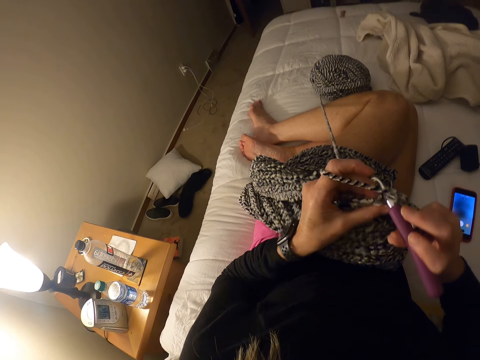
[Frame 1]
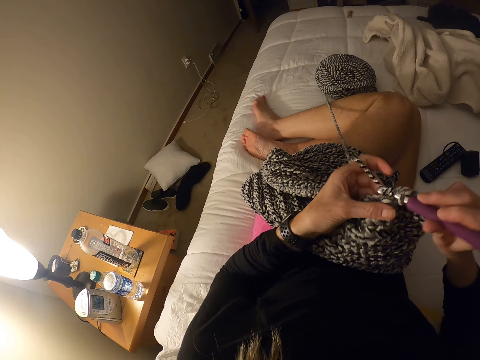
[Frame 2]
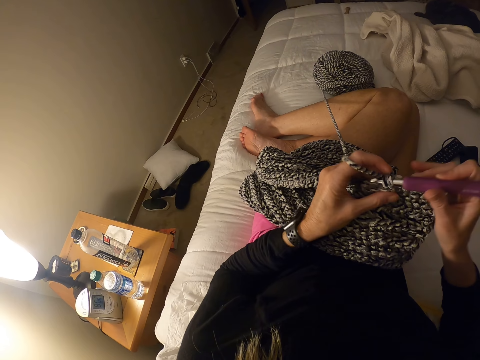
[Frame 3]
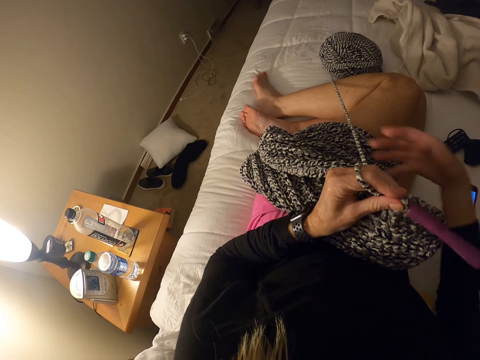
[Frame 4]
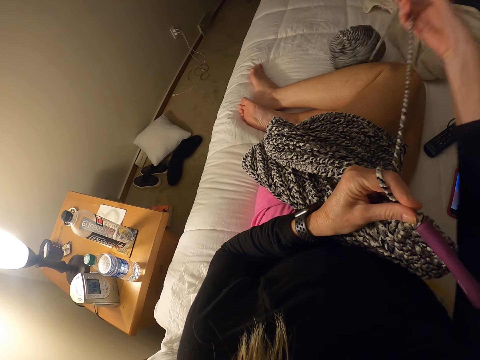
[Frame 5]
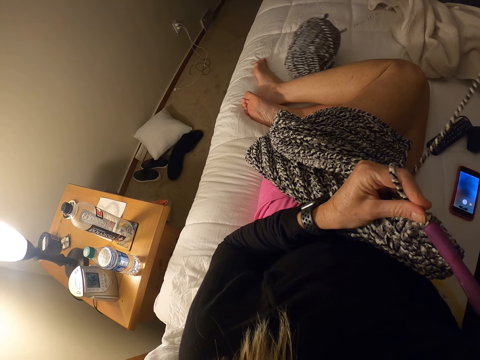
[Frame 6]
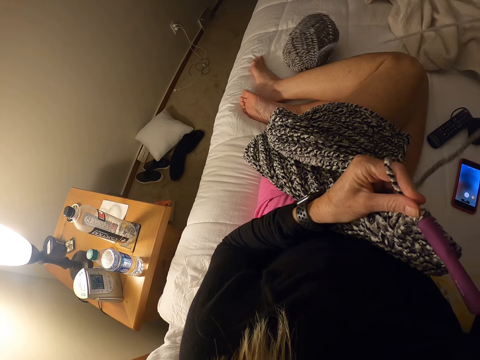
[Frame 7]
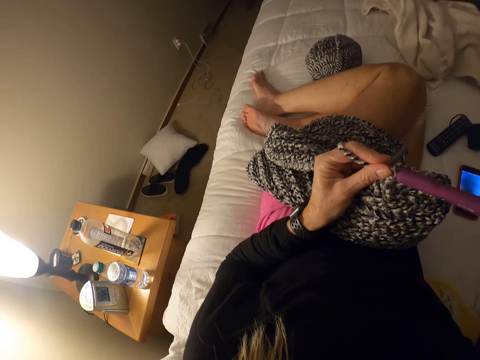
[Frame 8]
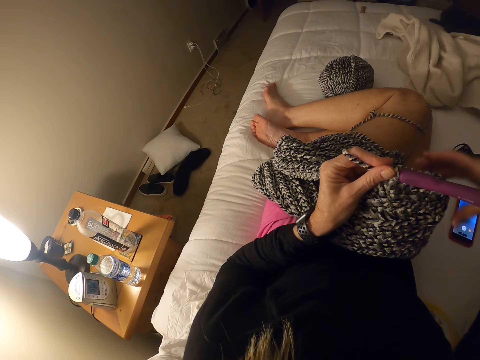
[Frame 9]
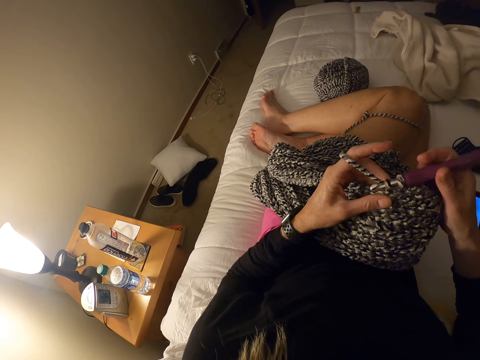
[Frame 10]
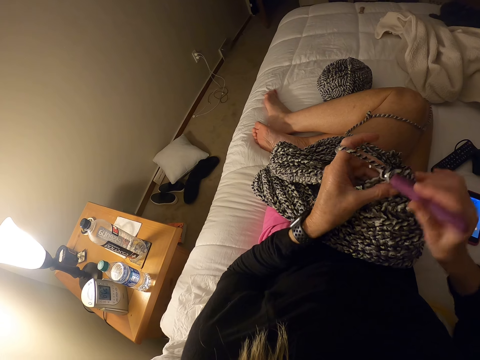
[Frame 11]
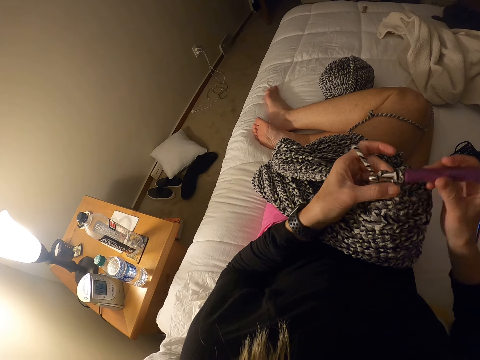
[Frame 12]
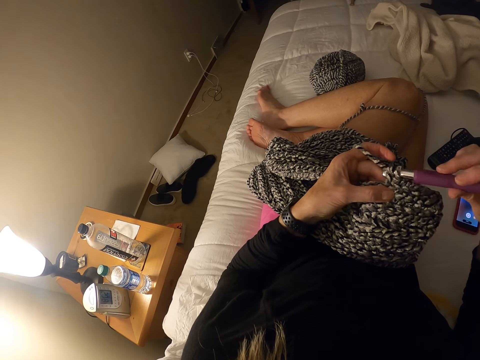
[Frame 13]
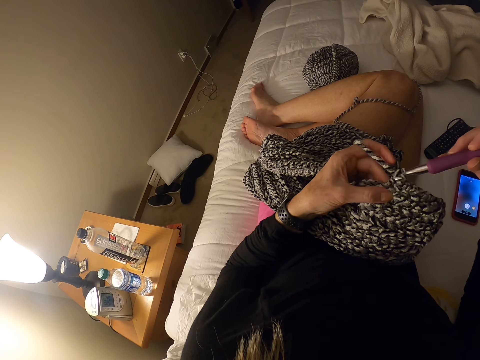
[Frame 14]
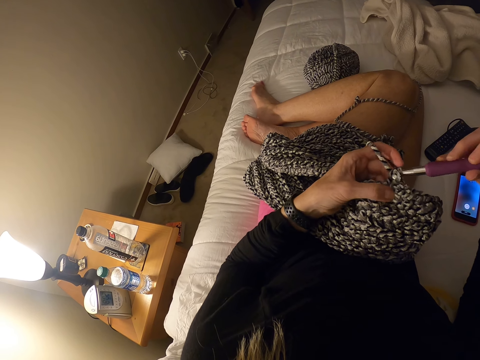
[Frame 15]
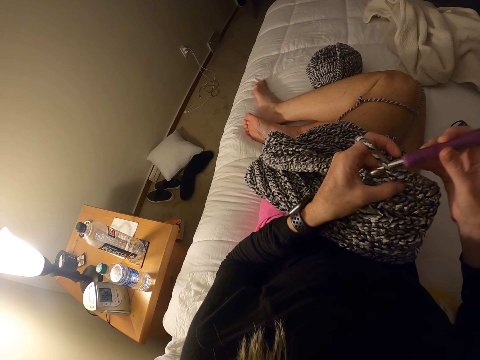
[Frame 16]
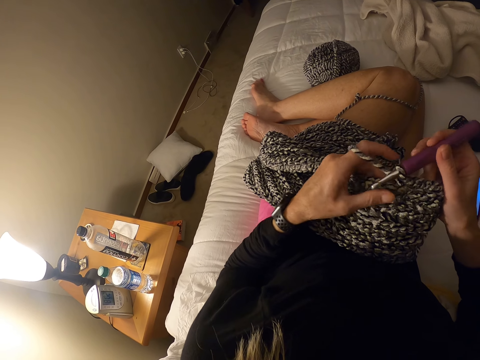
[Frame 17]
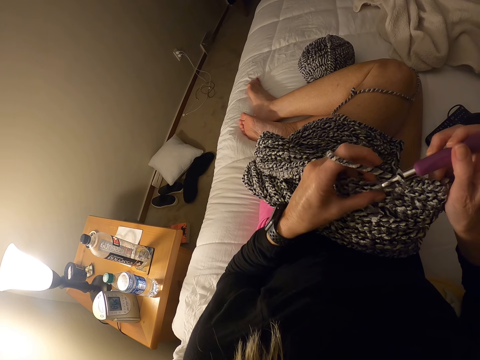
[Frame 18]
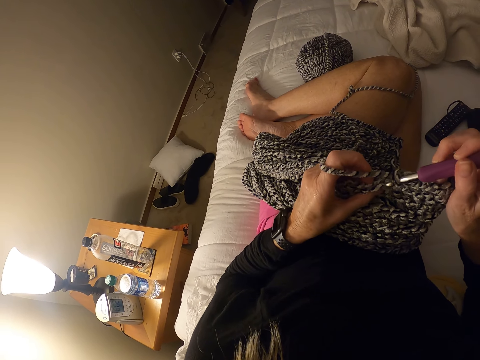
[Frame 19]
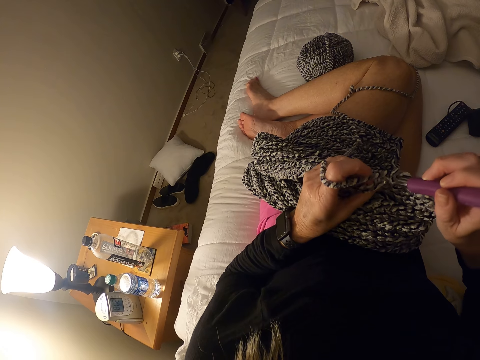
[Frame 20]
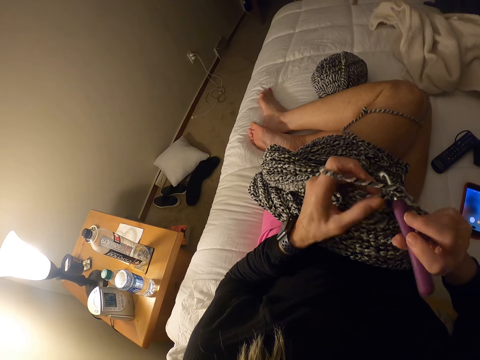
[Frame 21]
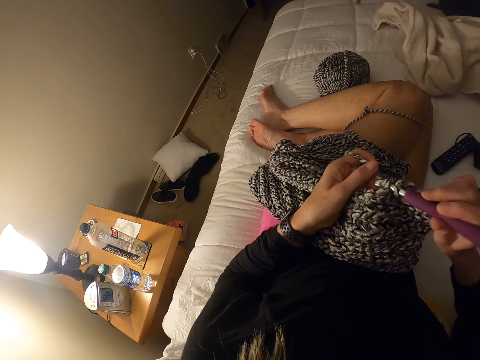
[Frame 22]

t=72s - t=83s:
The camera wearer removes her right hand from the crochet hook and adjusts the yarn with her right hand. She pulls the thread with her hand. She places her right hand on the crochet hook. She crochets with the yarn. She interlocks the thread using the crochet hook.

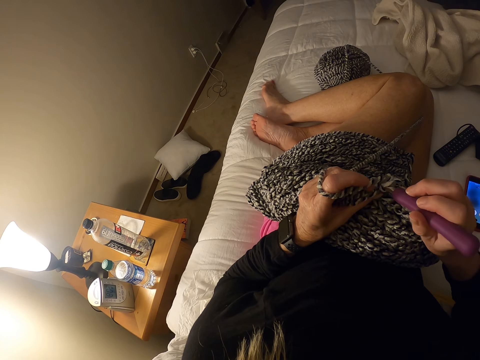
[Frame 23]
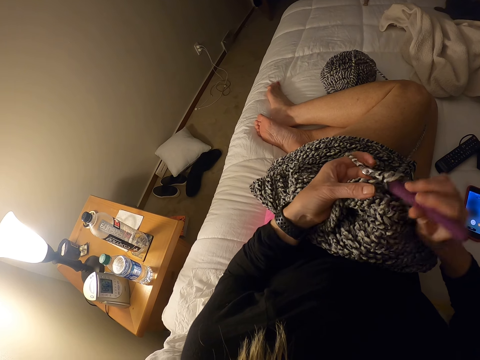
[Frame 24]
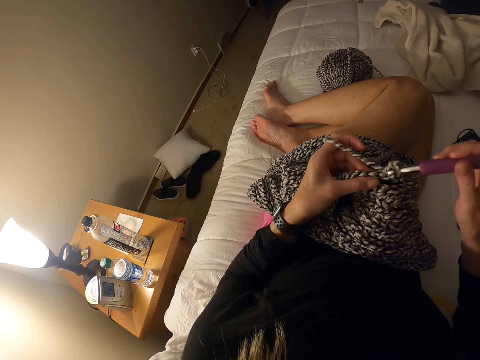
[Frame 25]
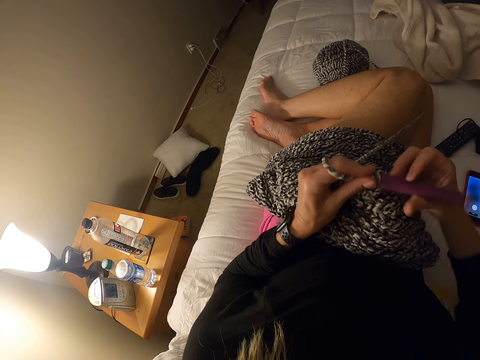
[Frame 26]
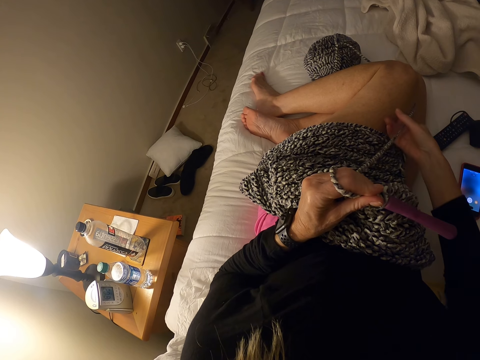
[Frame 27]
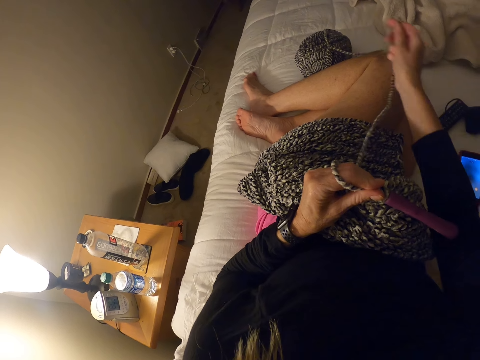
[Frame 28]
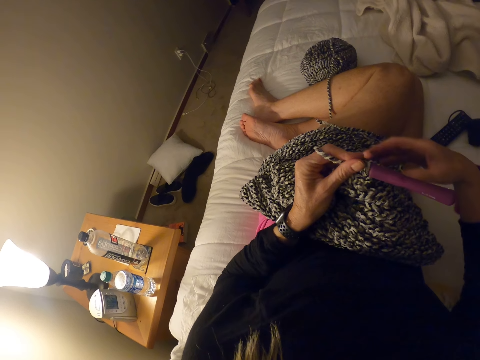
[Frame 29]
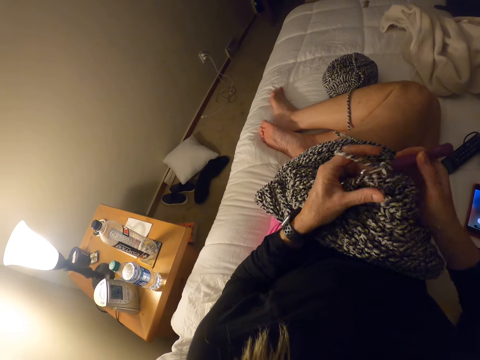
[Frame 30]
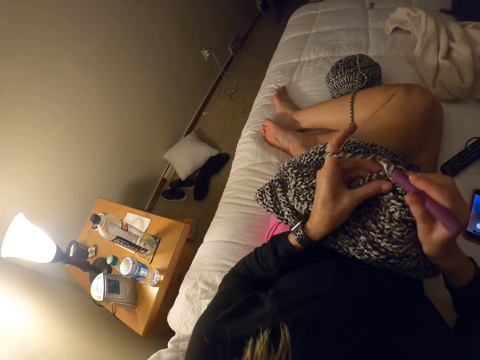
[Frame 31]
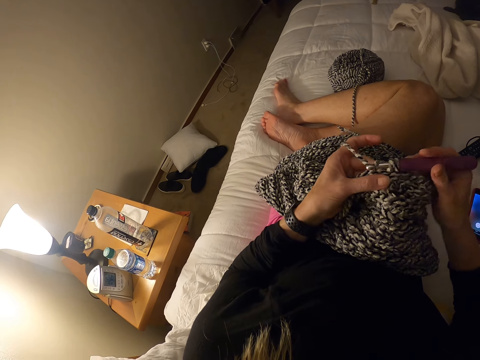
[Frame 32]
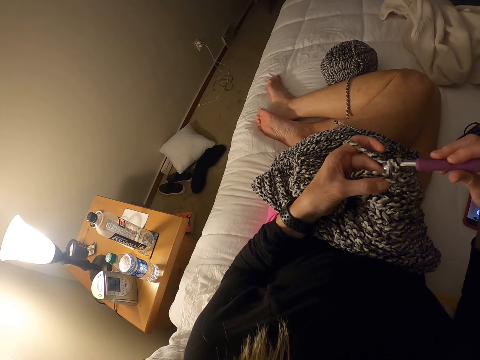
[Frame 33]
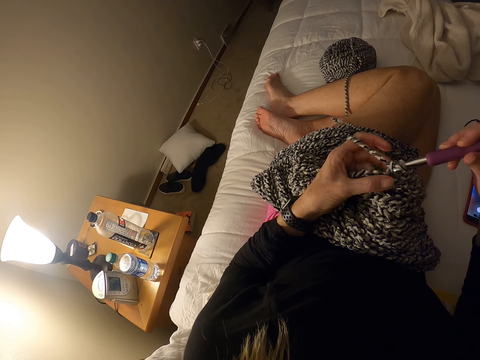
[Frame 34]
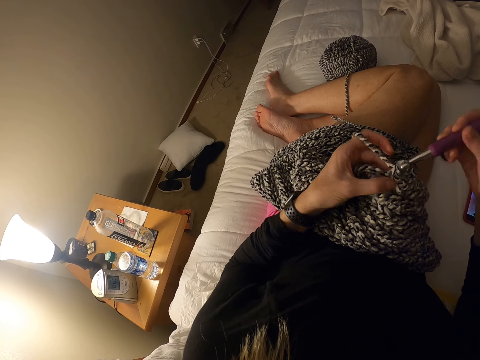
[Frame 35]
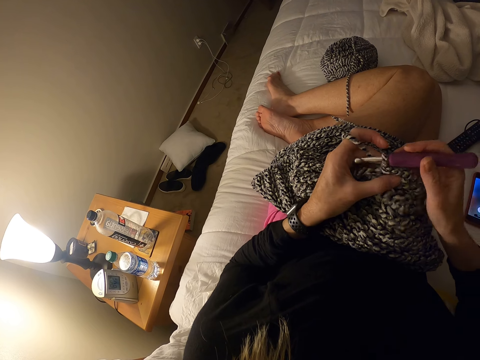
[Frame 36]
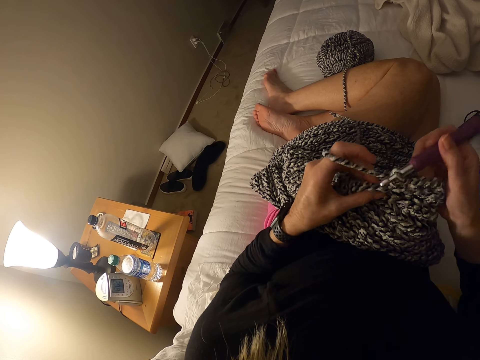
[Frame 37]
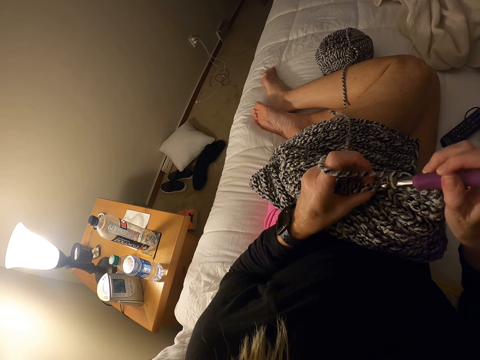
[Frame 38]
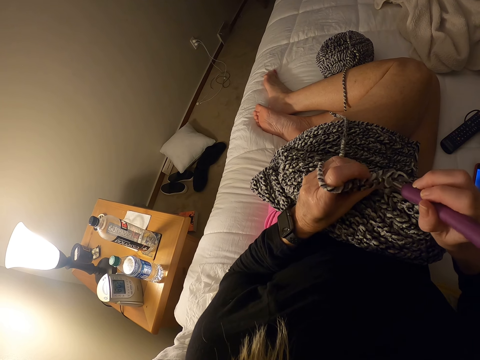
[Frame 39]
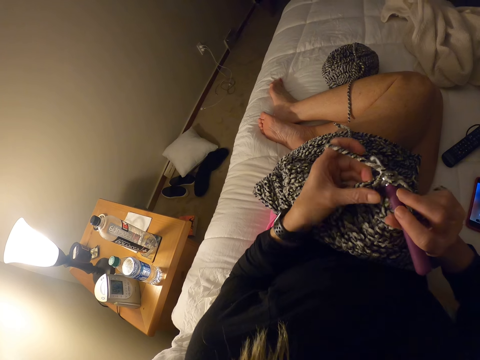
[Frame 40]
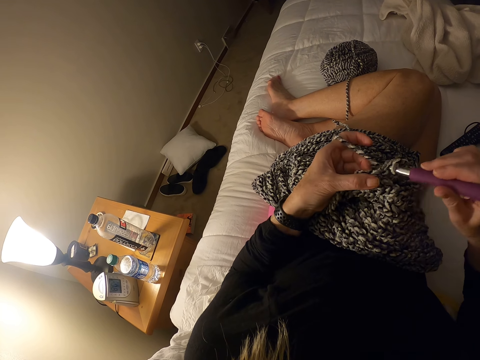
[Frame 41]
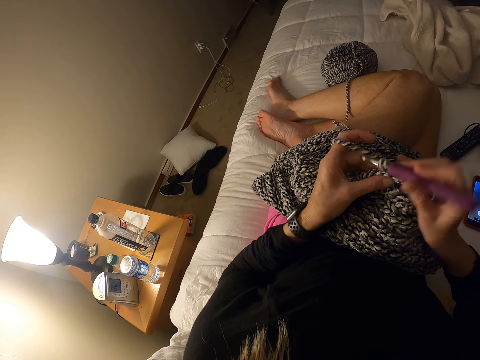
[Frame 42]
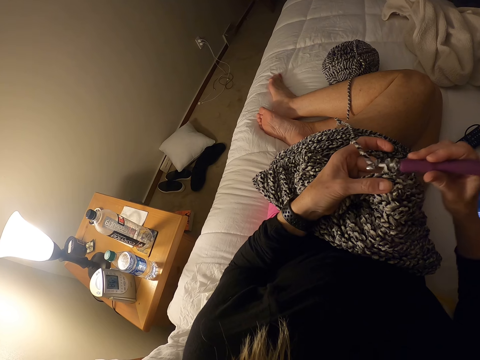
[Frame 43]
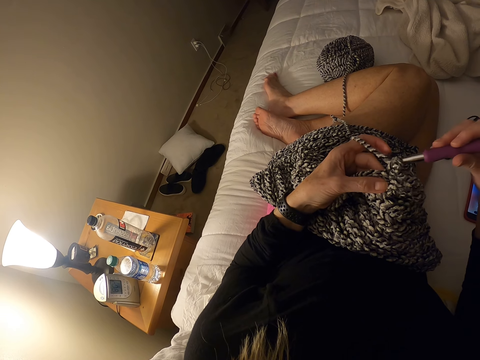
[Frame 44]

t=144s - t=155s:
The camera wearer removes her right hand from the crochet hook and adjusts the yarn with her right hand. She pulls the thread with her hand. She places her right hand on the crochet hook. She crochets with the yarn. She interlocks the thread using the crochet hook.

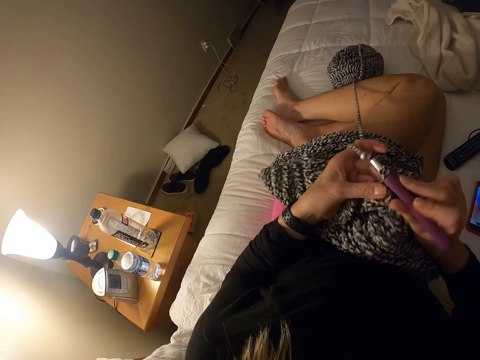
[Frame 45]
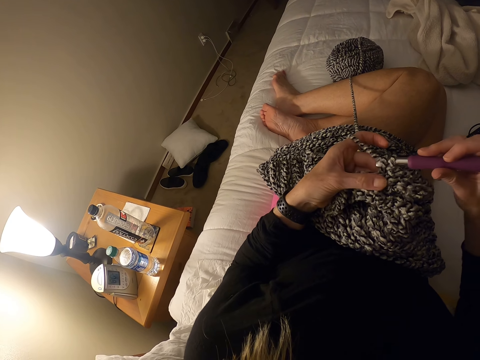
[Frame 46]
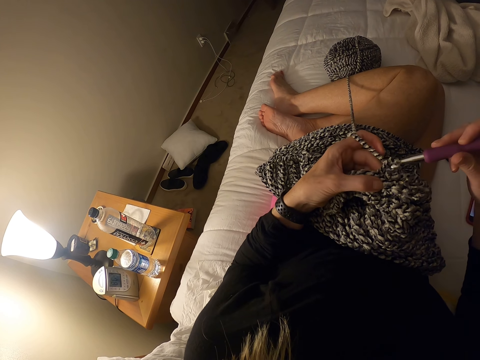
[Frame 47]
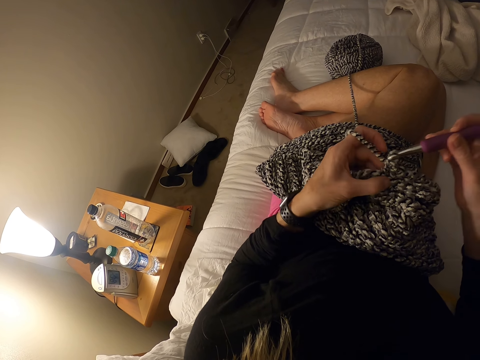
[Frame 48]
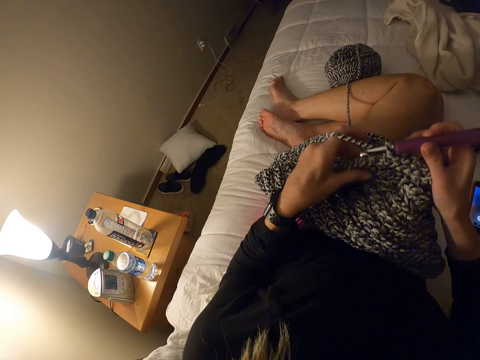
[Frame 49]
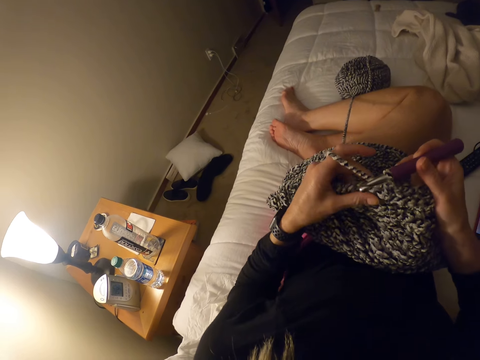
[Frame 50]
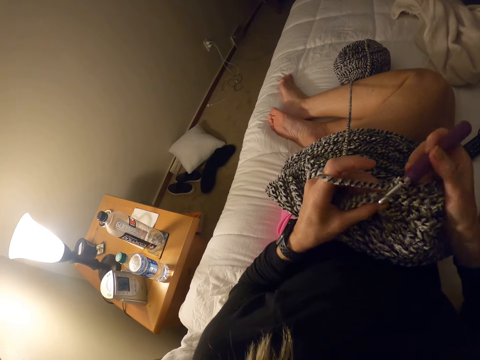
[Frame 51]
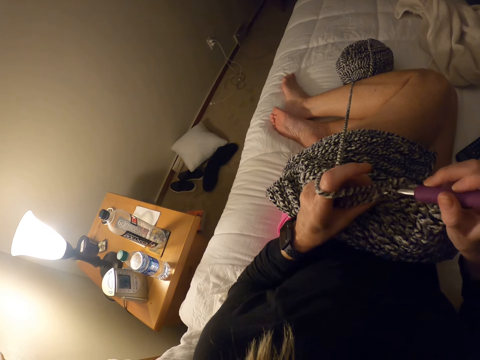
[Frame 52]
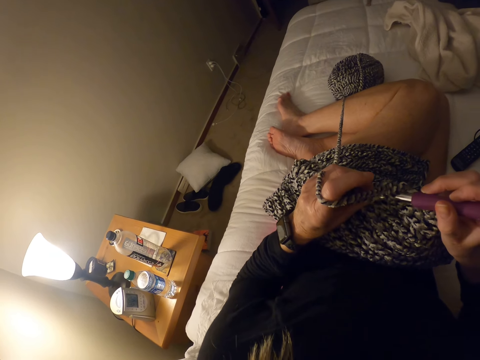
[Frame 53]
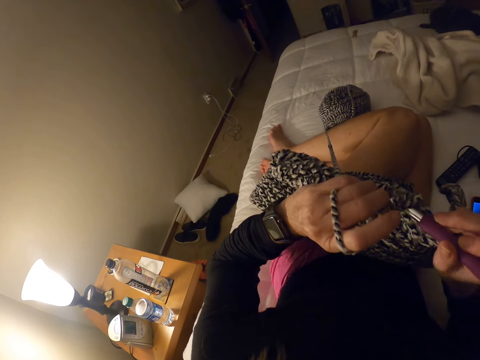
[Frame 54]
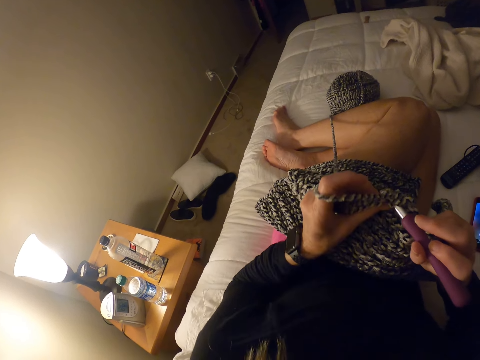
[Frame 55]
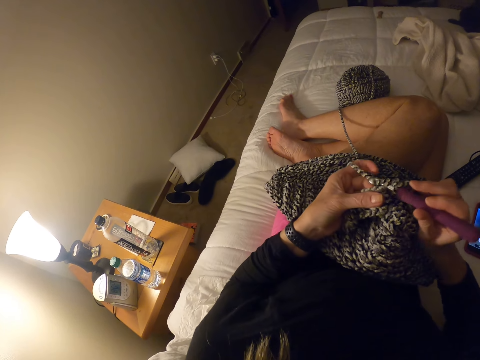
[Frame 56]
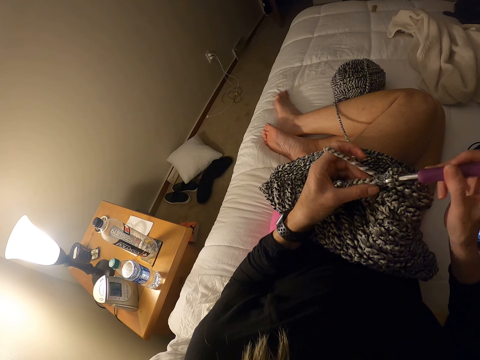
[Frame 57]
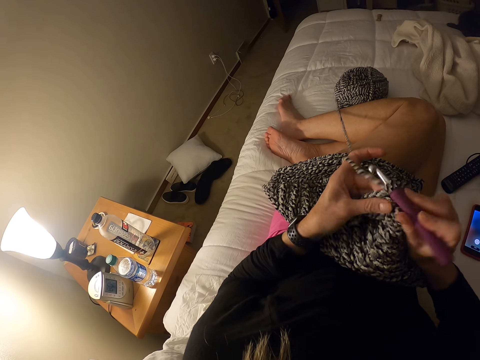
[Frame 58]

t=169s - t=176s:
The camera wearer adjusts the crochet with both hands. They crochet with the yarn.
